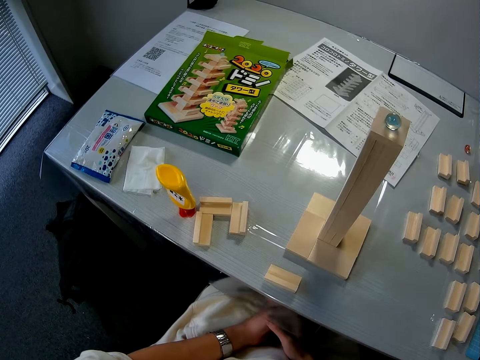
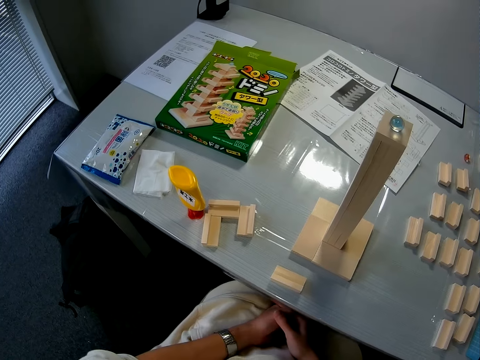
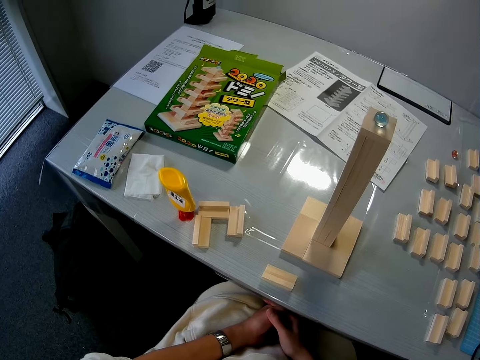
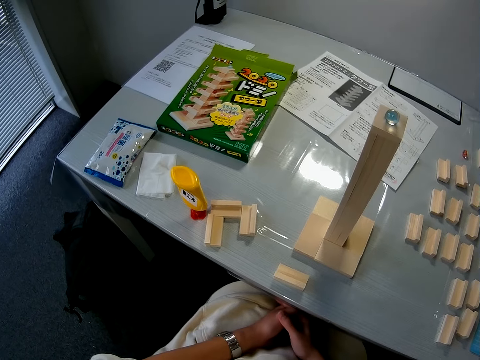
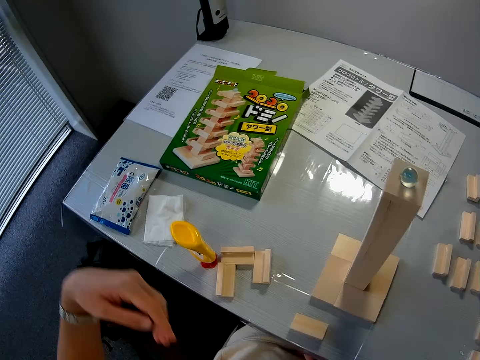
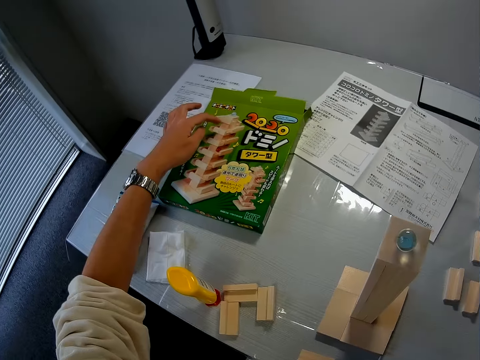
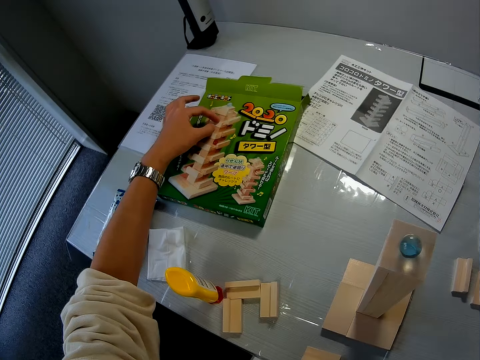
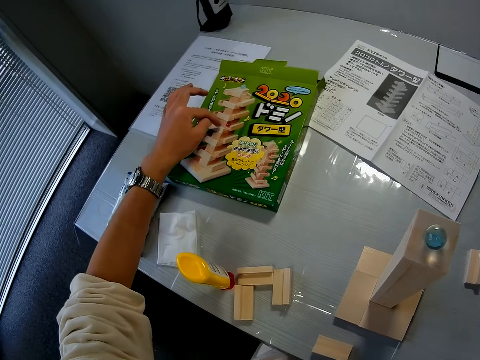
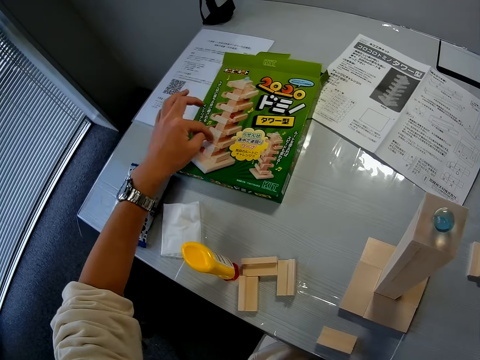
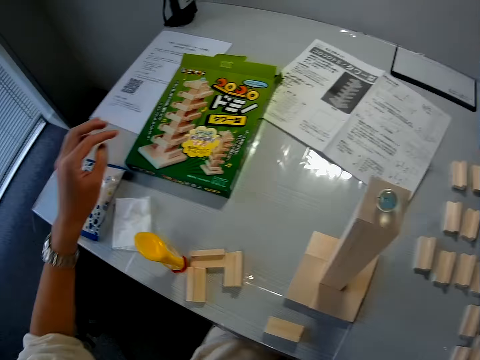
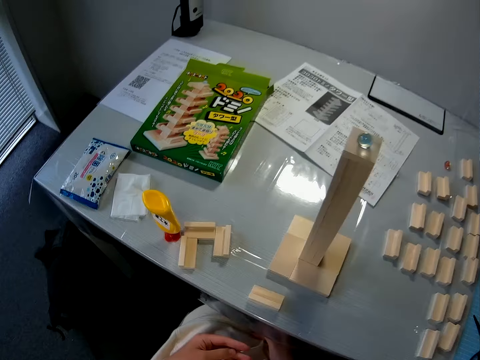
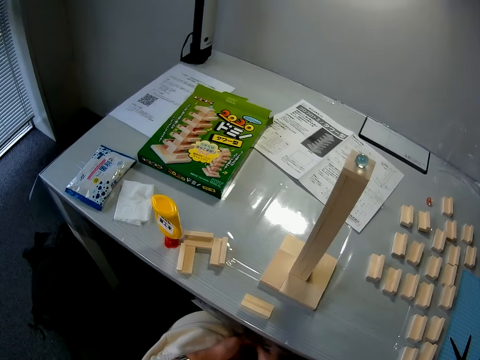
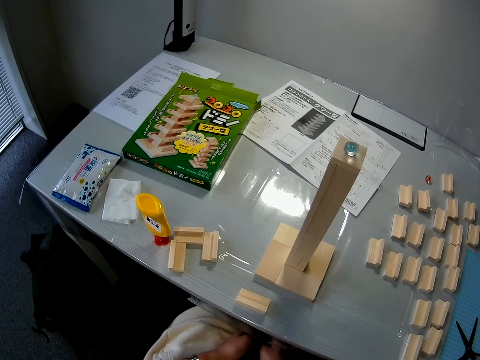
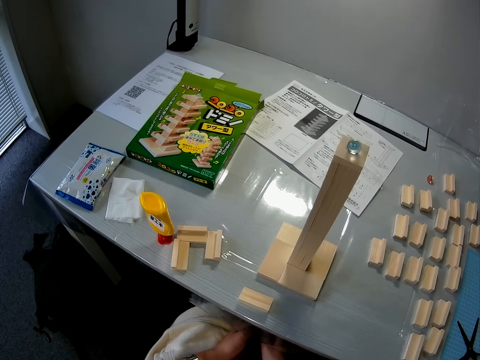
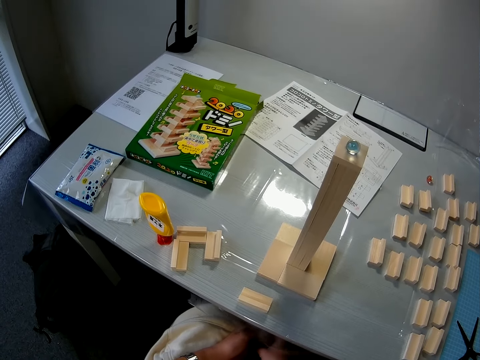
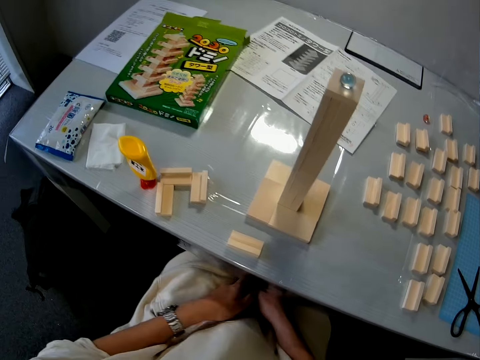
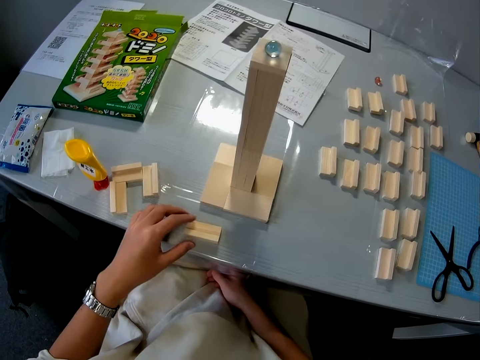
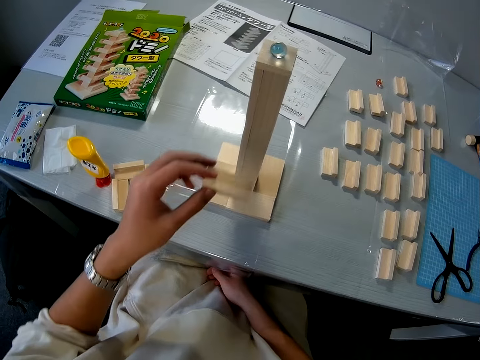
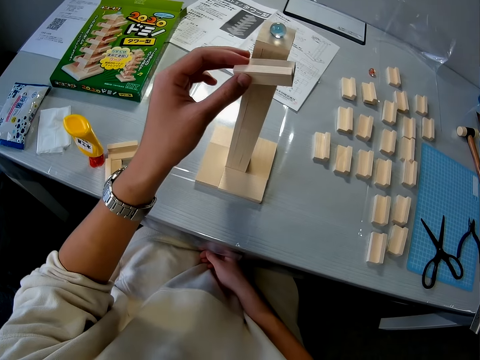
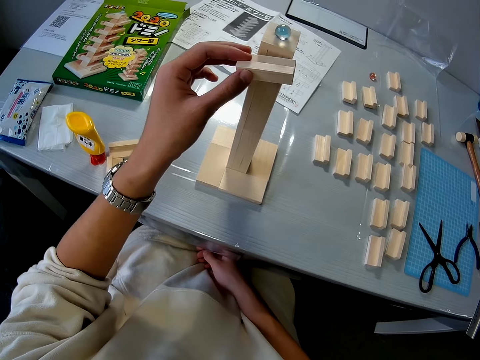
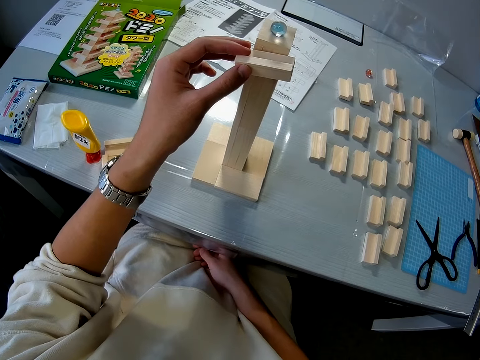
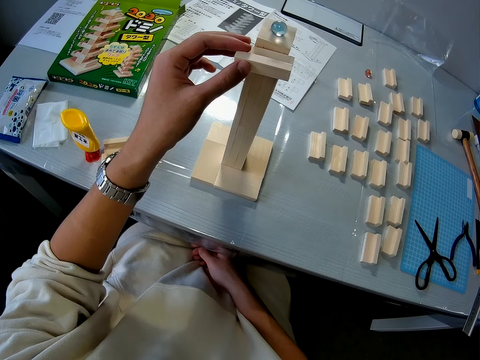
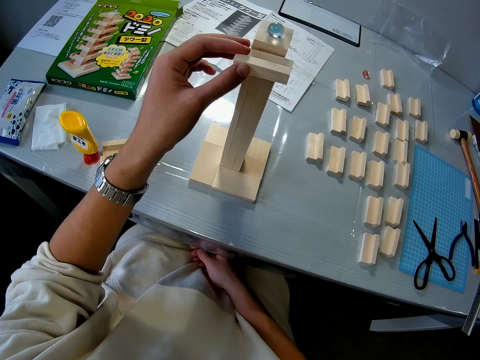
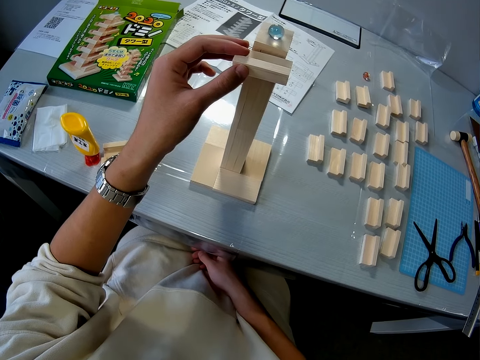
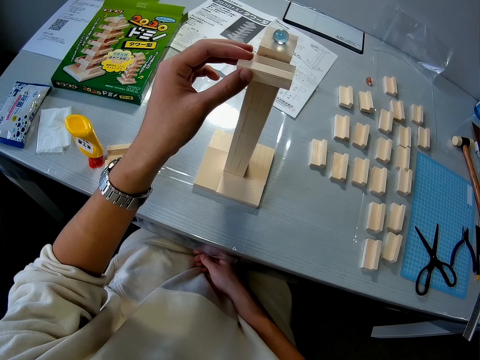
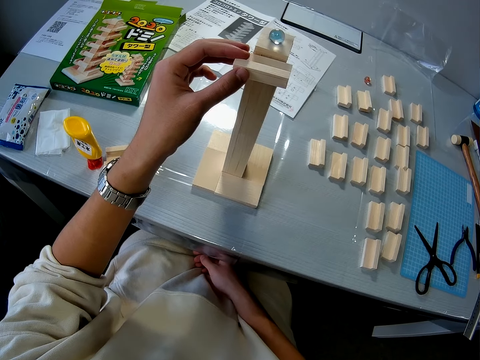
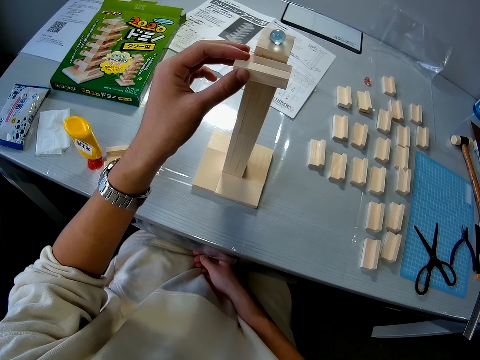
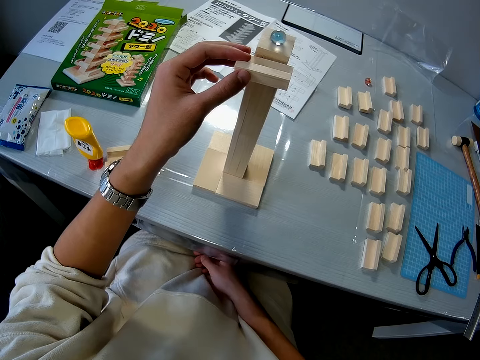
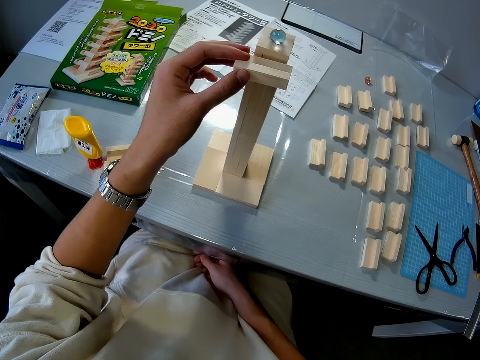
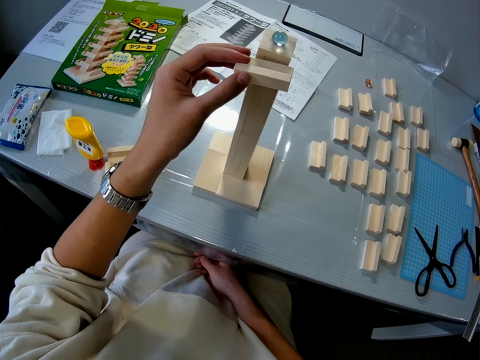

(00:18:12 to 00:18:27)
The camera wearer touches a pack of wood. He removes his left hand from the puzzle box. He puts his hands on his lap. He picks up a small wood with his left hand from the table. He places the wood against a tall wood on the table.

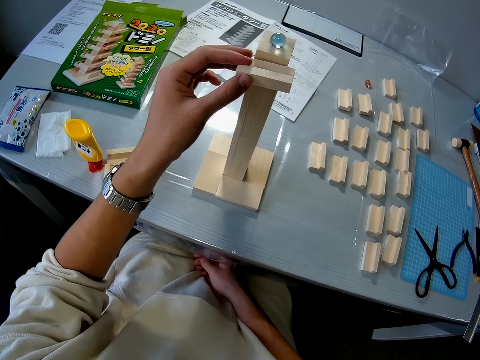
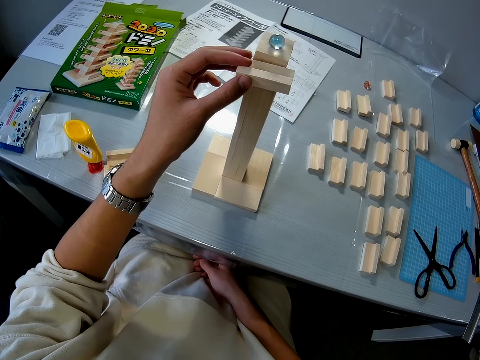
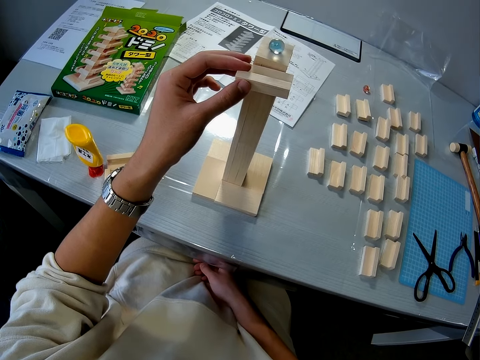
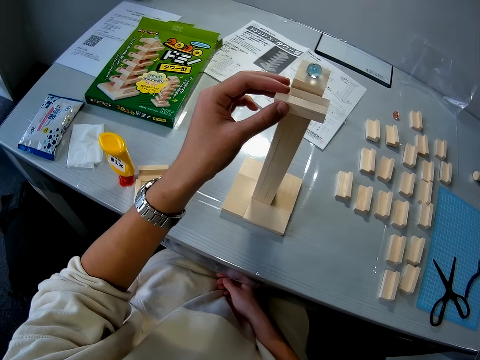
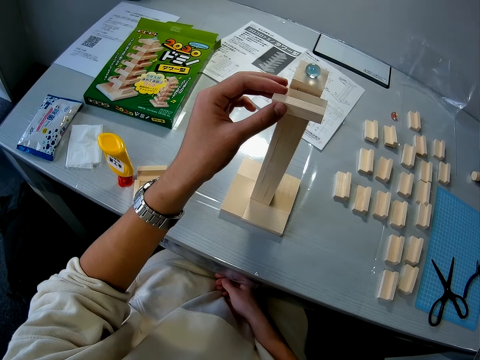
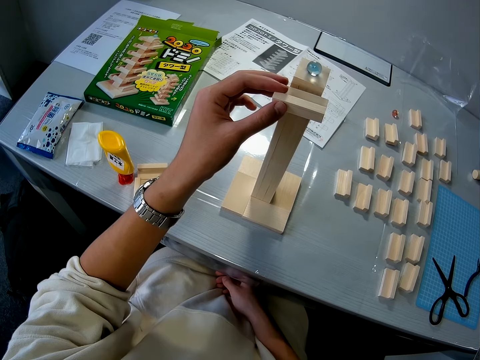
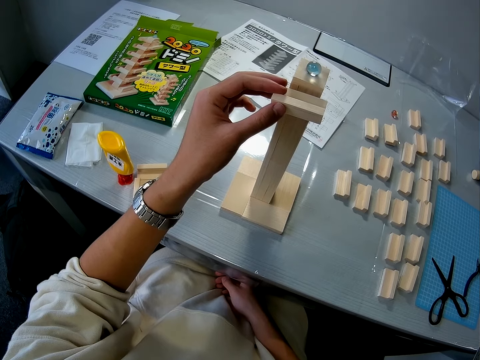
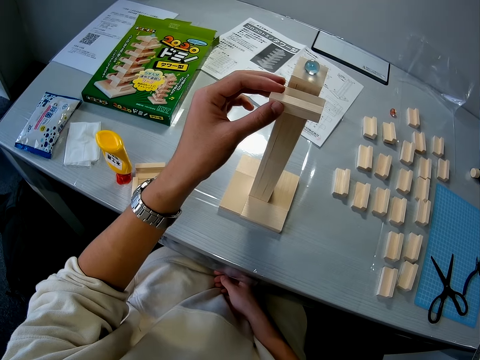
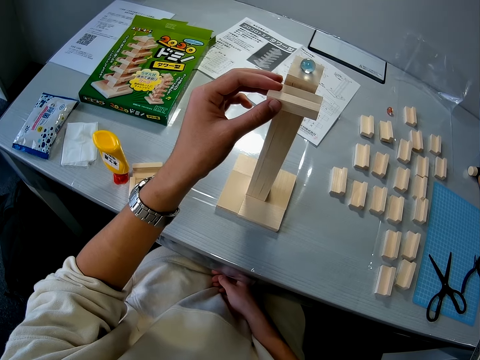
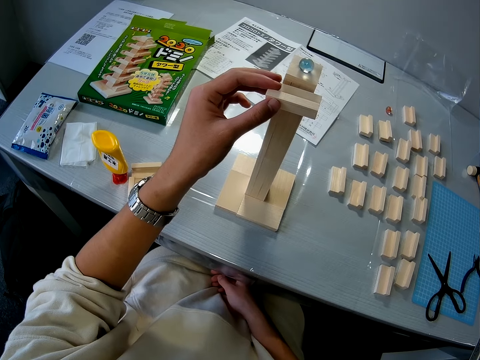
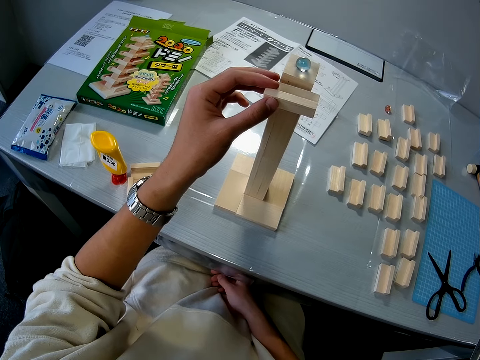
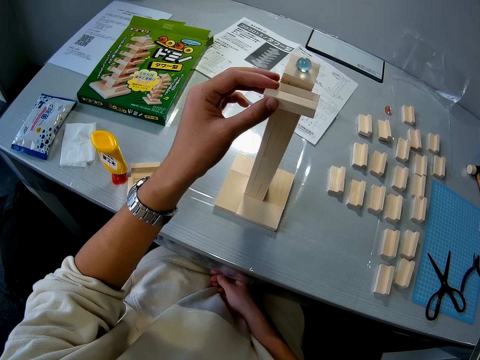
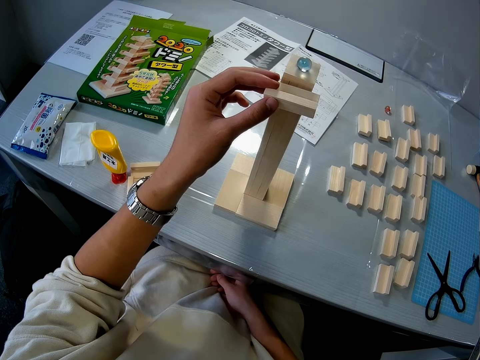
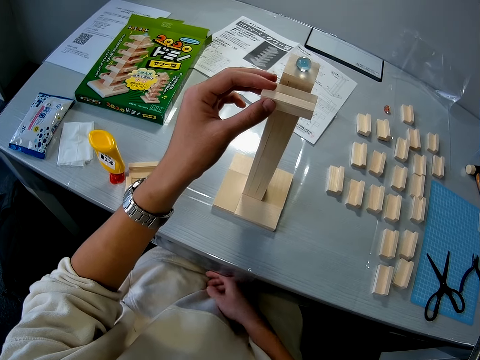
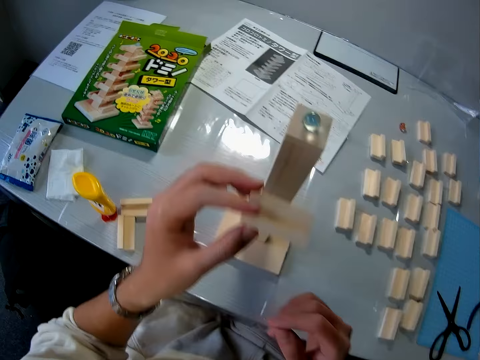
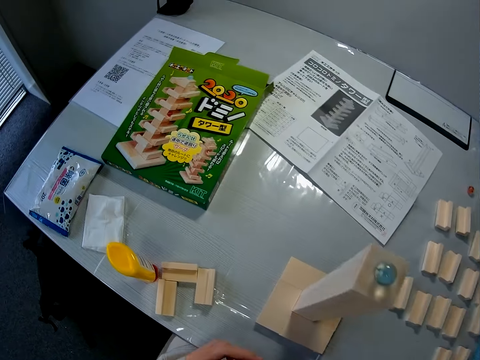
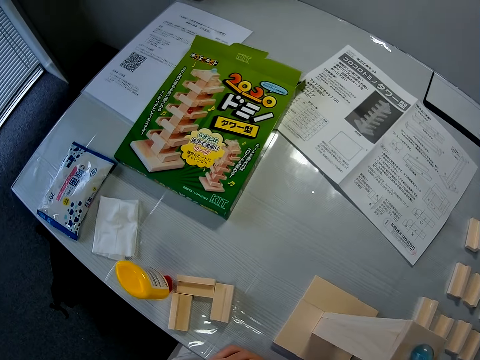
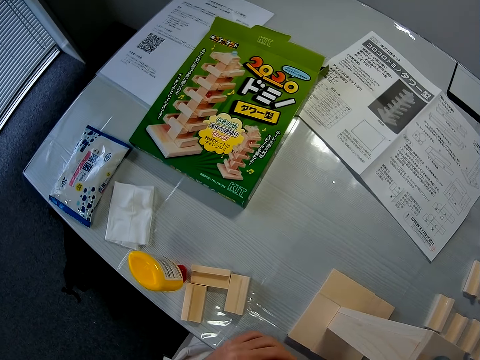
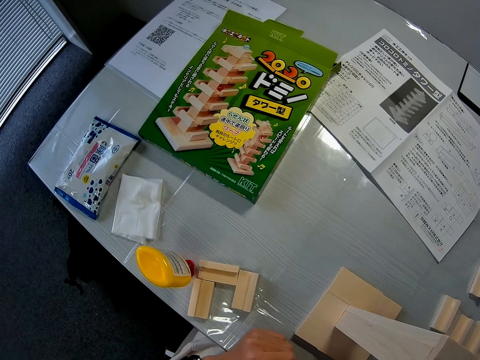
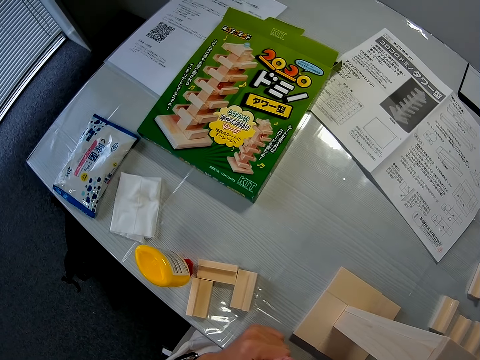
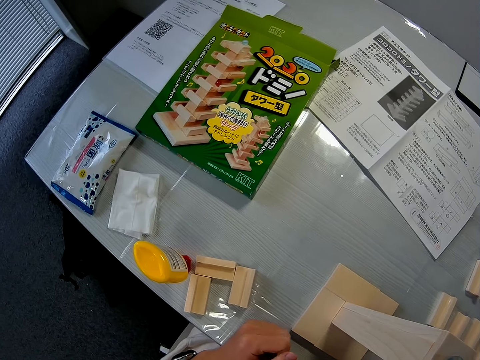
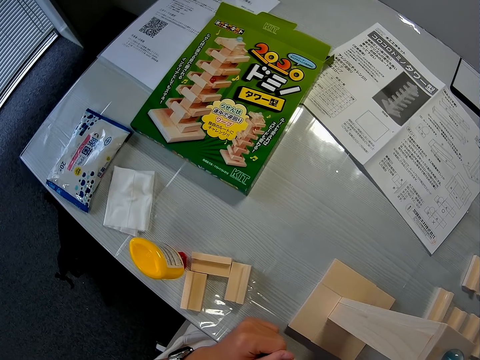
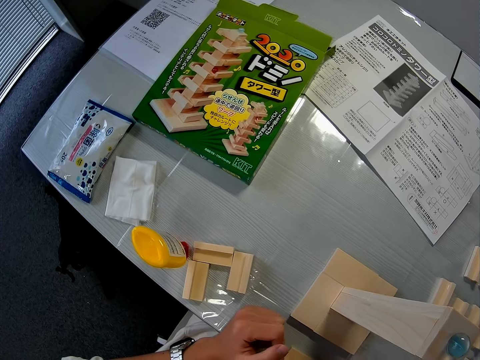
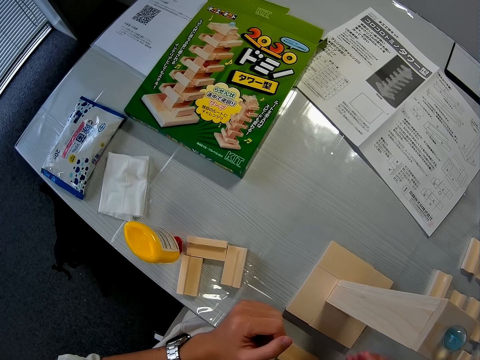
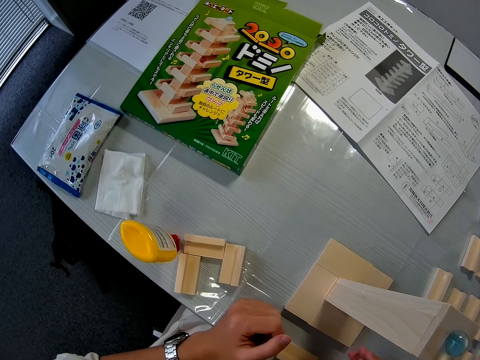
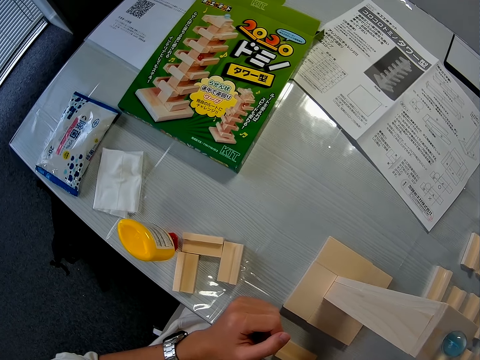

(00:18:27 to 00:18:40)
The camera wearer puts the wooden block on the table. They remove the wood against the tall wood on the table.
